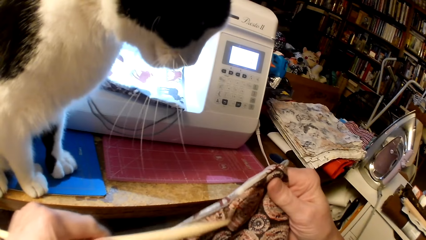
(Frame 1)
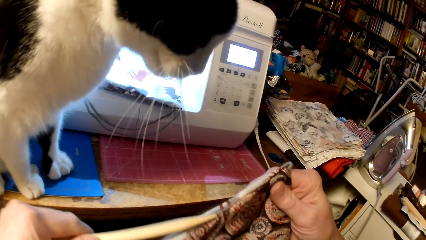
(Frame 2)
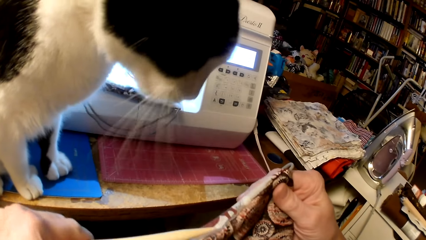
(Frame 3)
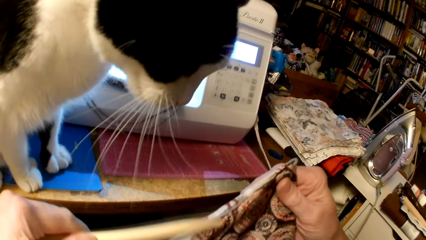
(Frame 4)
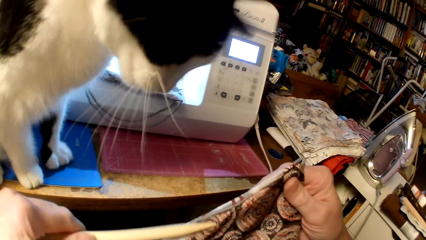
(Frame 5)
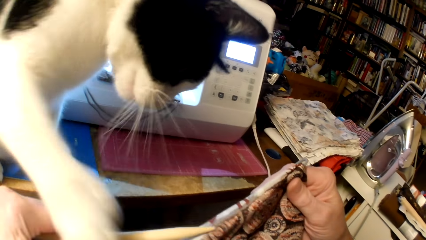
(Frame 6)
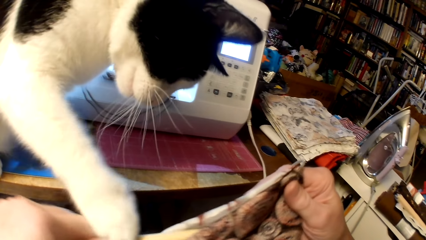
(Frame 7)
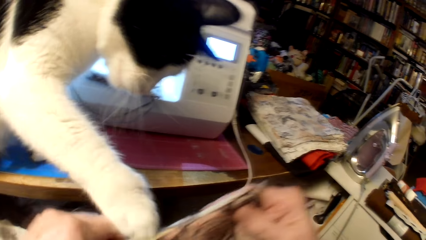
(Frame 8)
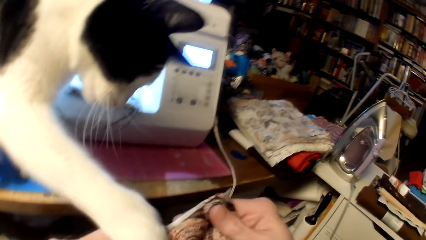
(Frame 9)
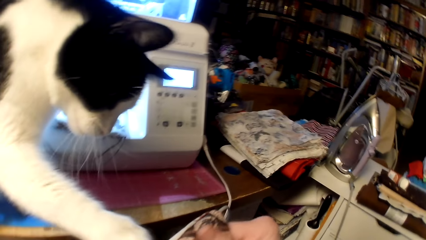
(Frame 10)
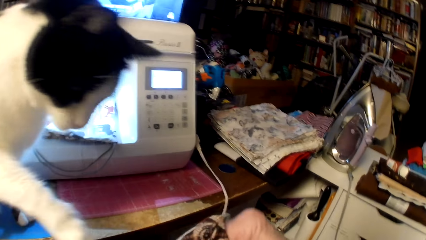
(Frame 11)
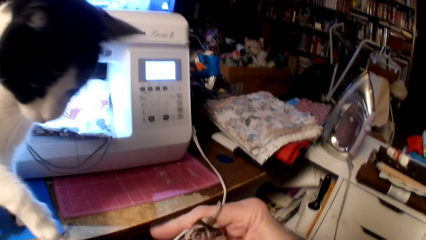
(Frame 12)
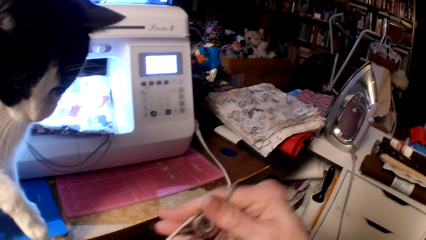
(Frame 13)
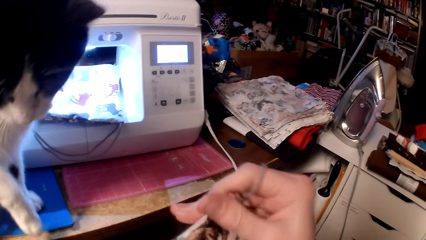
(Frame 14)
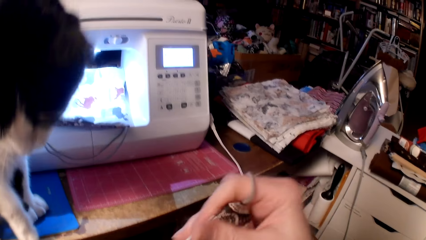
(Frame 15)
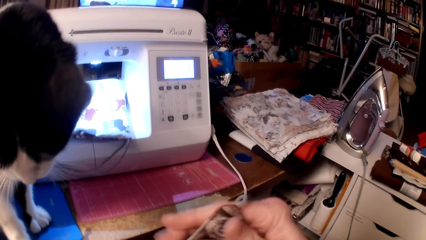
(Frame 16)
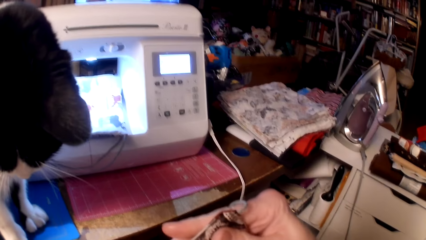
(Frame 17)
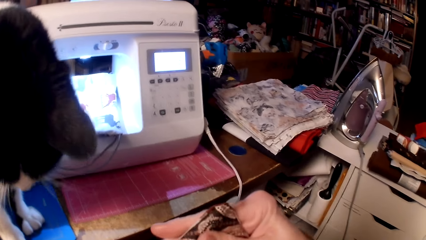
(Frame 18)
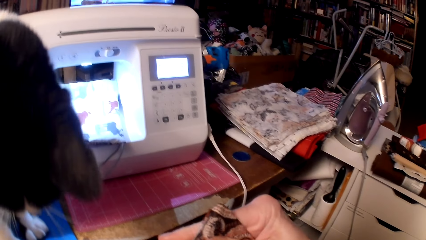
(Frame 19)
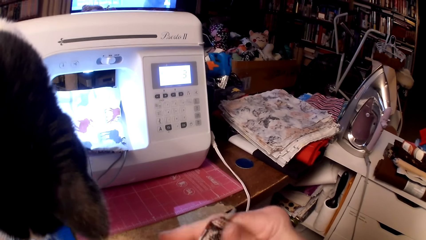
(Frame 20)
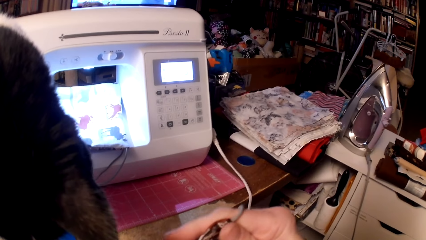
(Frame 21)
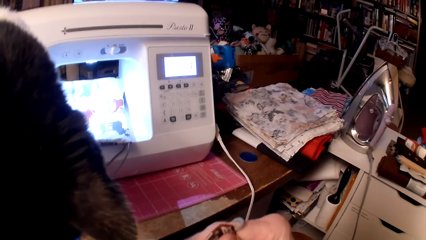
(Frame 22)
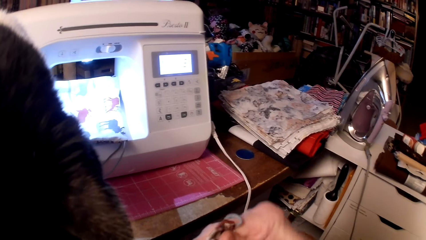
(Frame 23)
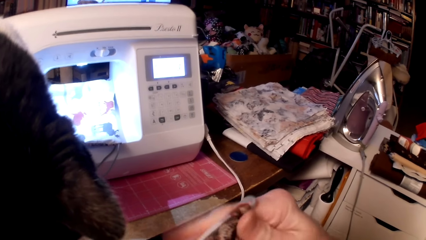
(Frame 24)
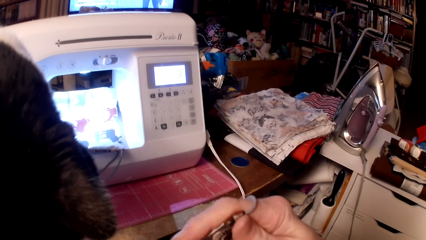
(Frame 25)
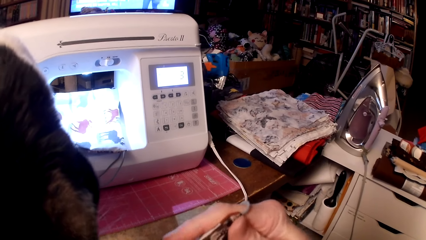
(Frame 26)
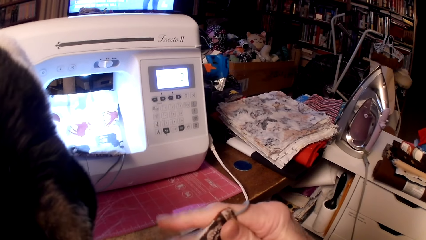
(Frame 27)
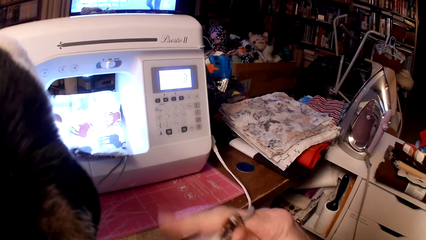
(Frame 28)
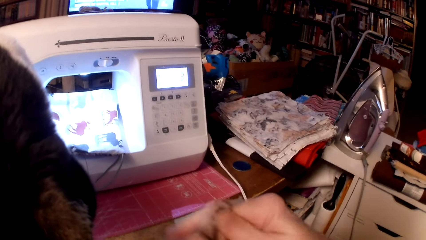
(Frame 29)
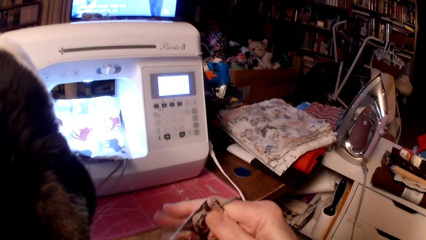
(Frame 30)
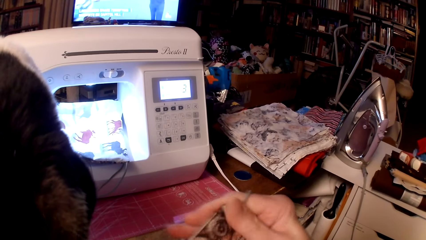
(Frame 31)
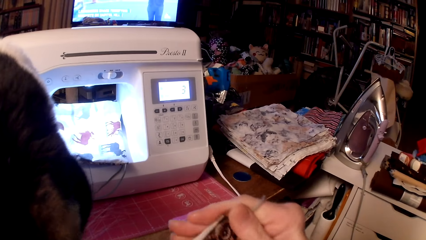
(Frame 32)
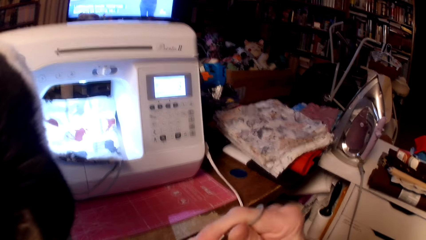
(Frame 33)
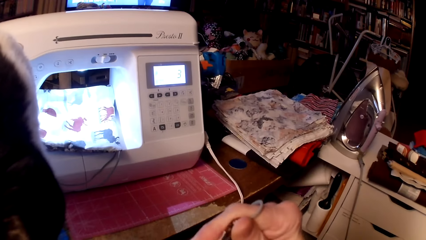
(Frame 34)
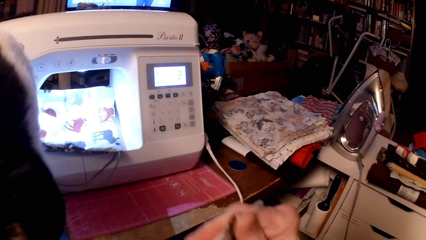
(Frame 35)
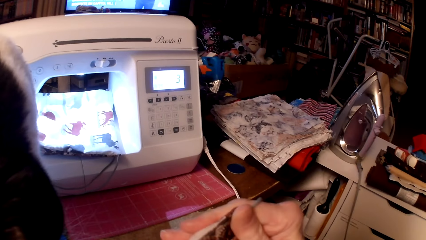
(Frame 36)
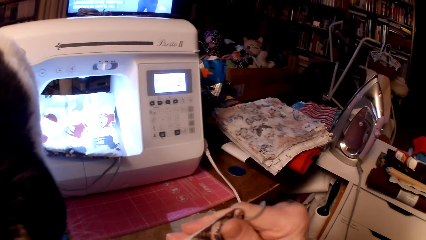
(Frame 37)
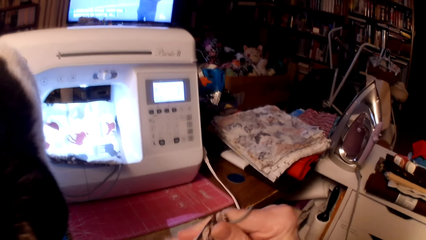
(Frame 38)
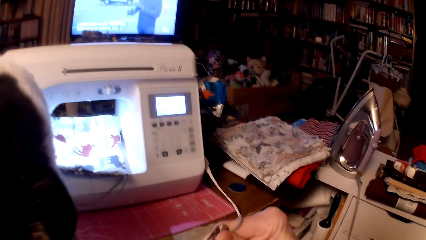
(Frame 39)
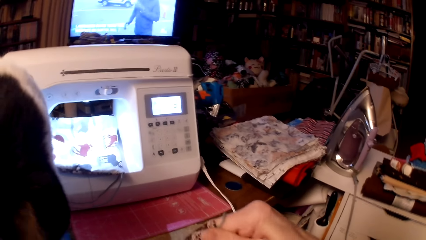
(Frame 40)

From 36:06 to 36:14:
The camera wearer straightens the bag edges with a wooden knitting needle.

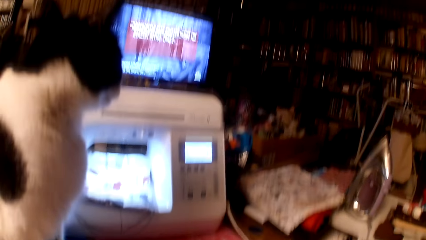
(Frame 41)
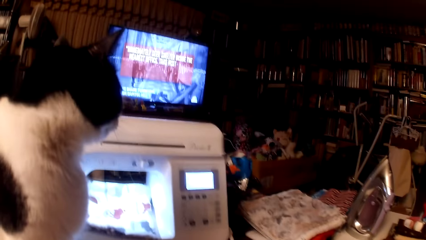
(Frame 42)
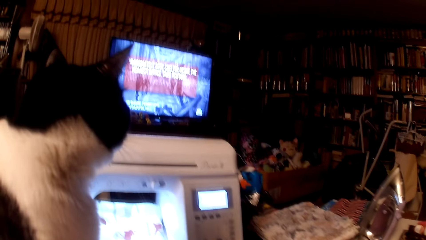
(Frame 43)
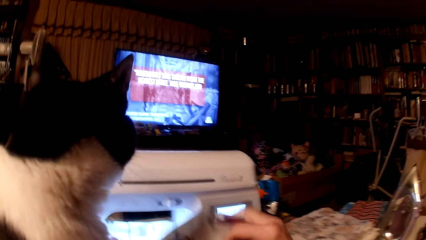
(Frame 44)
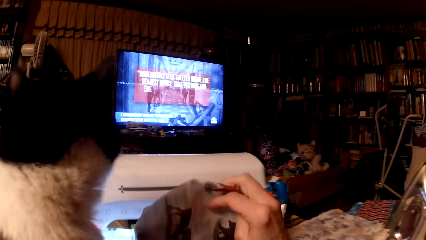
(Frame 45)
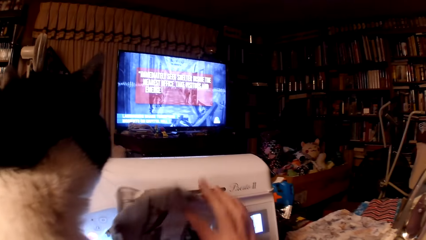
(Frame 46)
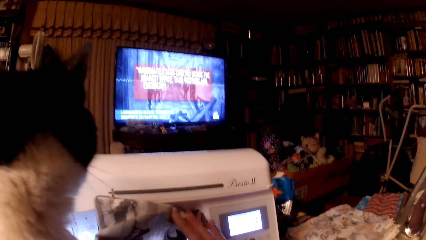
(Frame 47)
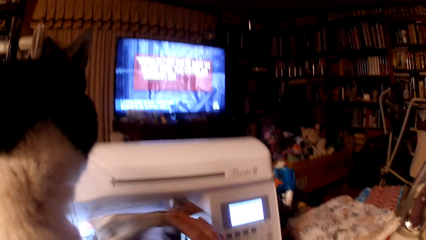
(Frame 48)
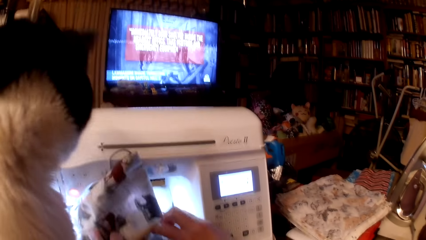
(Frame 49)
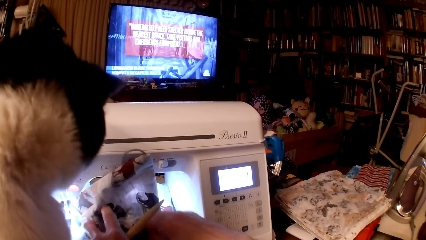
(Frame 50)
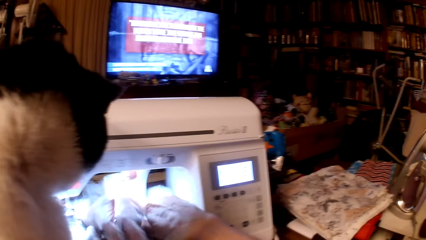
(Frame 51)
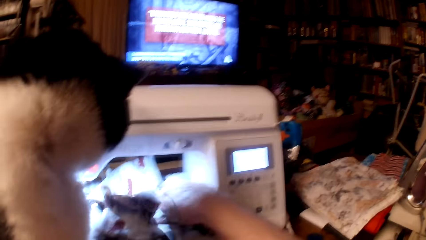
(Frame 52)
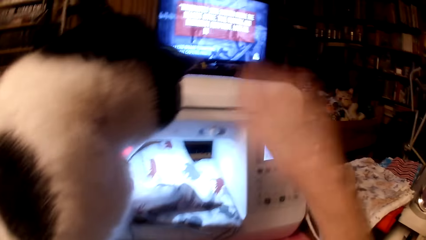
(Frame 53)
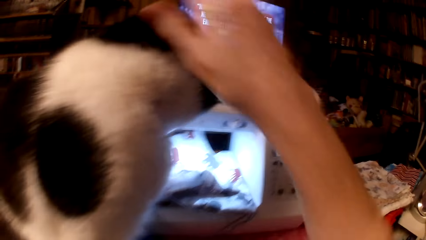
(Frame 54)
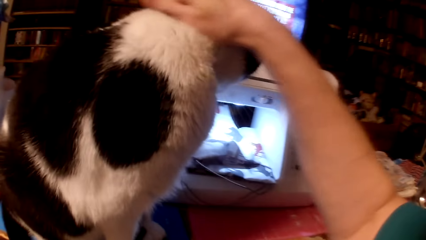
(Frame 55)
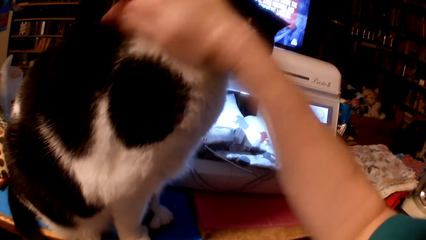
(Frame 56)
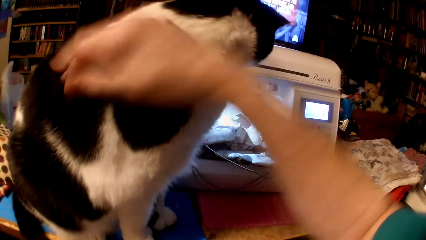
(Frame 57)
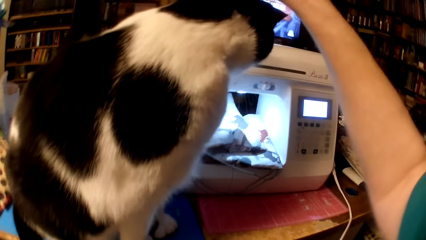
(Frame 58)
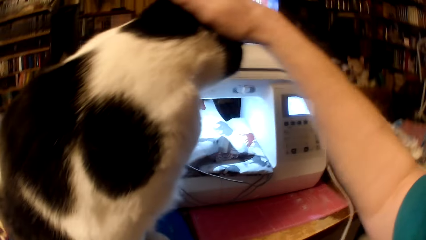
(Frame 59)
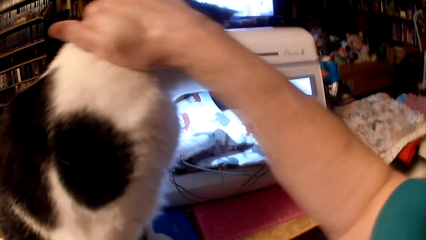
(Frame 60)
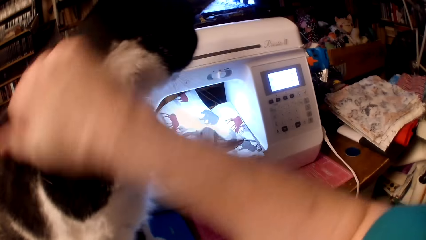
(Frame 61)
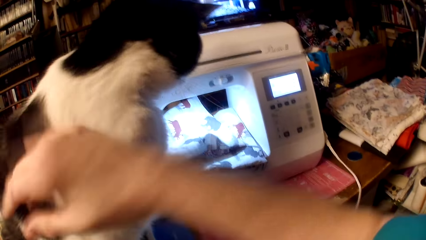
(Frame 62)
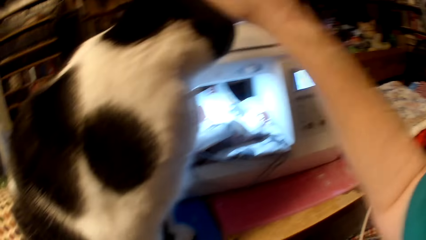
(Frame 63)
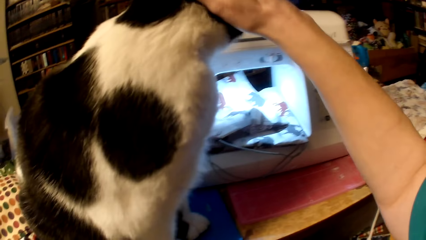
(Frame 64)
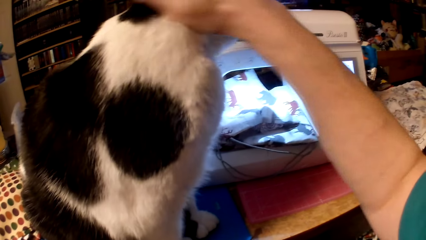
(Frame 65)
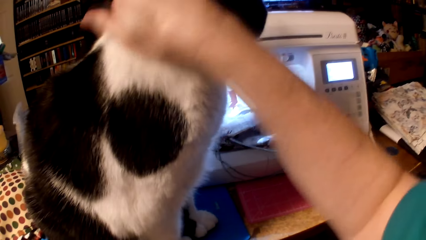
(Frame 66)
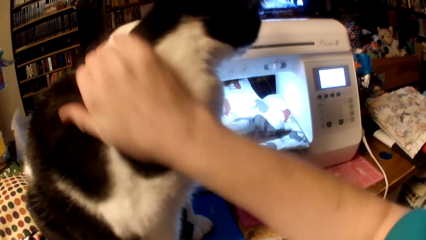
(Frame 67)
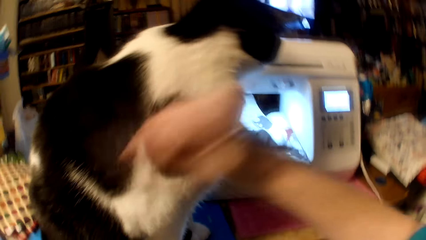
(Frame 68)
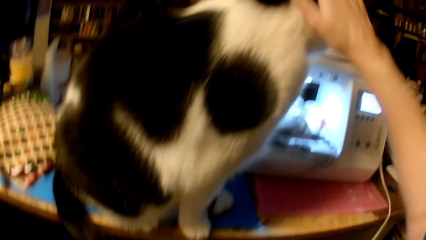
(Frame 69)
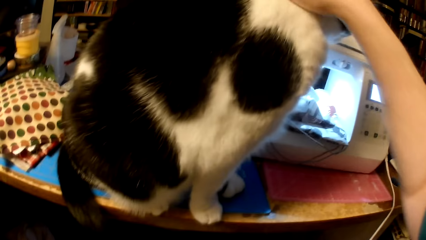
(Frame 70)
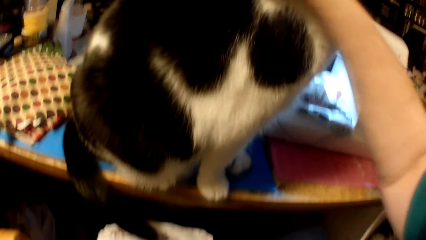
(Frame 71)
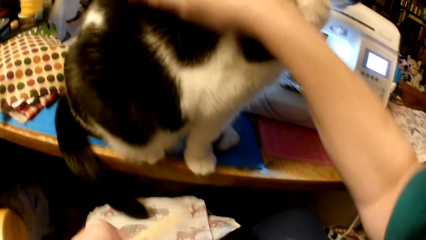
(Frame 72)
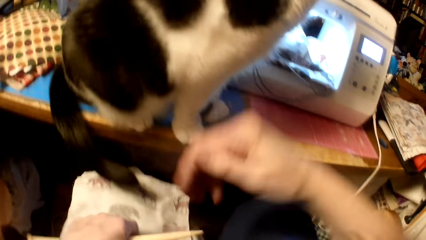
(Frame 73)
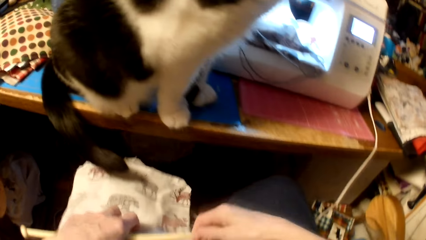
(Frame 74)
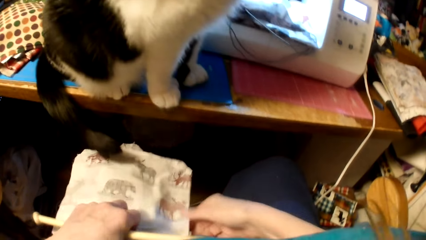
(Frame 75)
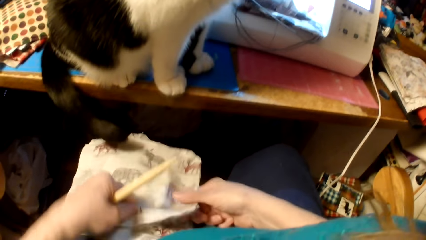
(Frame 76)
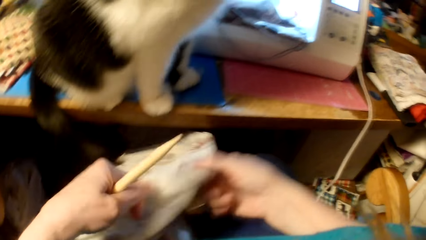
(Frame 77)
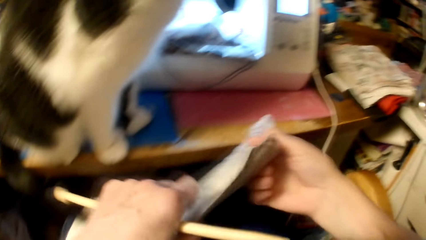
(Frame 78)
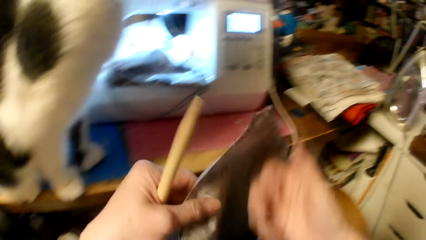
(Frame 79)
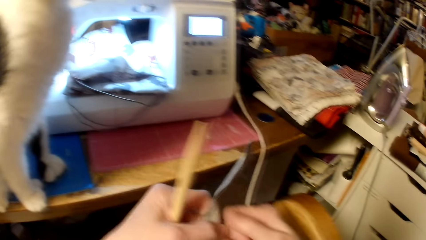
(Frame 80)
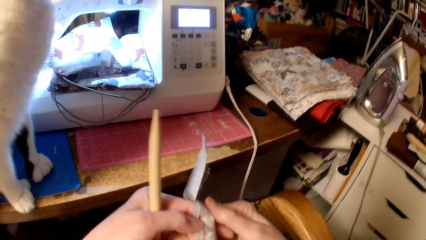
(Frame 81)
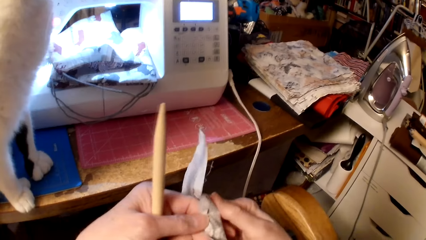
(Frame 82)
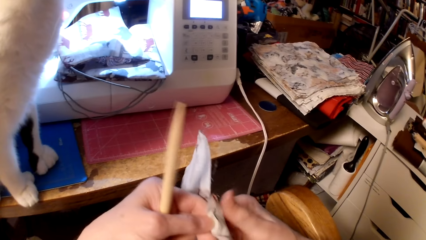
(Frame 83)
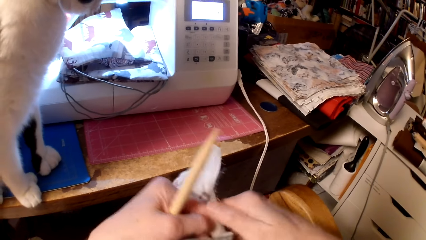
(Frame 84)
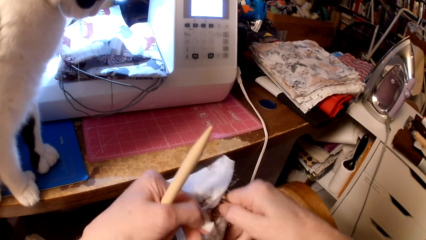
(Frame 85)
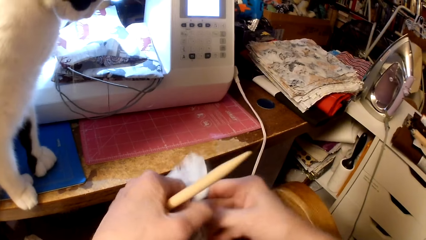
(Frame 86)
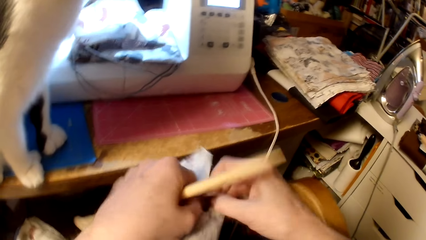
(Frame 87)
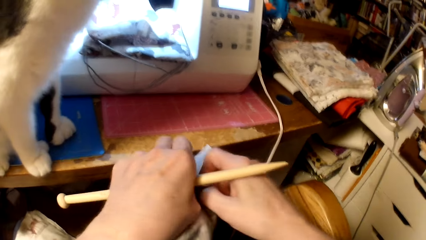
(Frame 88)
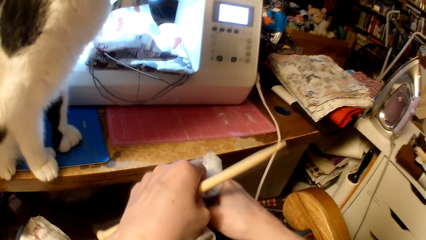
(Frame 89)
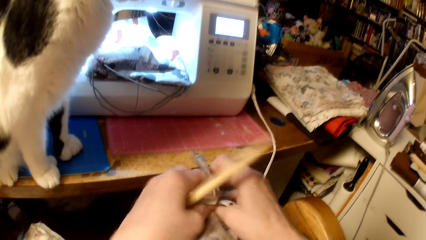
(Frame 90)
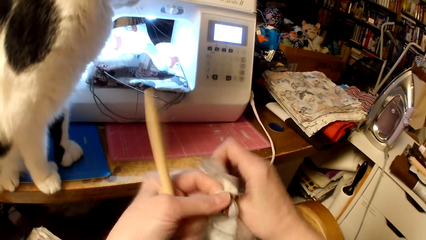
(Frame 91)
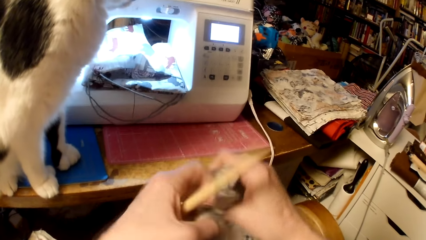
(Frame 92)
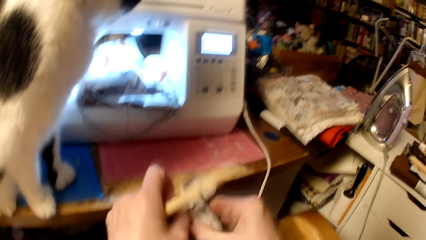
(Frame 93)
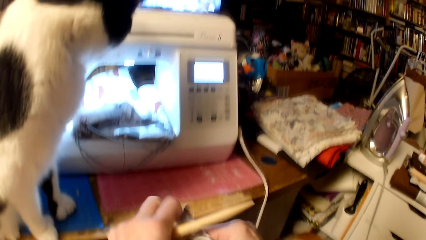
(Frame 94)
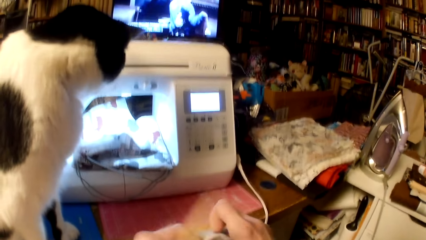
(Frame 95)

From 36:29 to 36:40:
The camera wearer drops the throw pillow cushion on the sewing machine. They wipe the cat with their hand. They pick the throw pillow cushion and open the throw pillow cushion.
